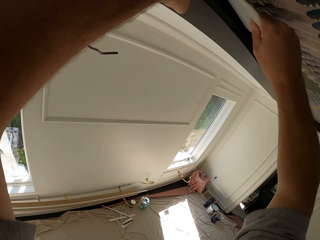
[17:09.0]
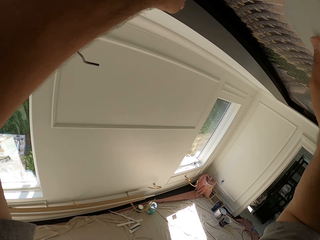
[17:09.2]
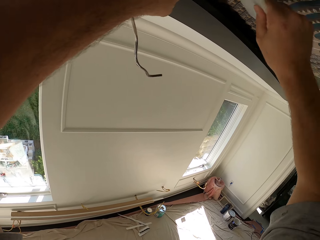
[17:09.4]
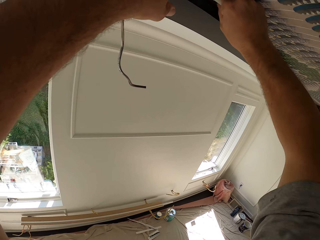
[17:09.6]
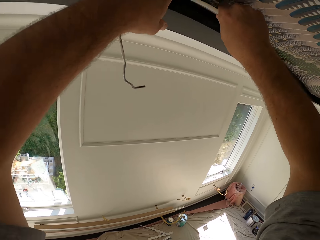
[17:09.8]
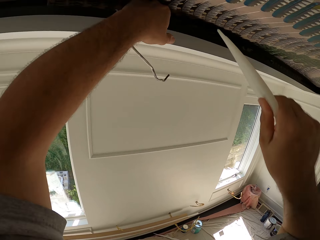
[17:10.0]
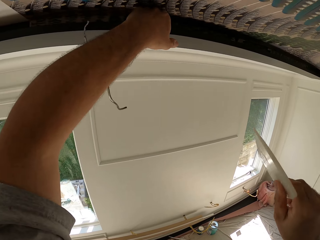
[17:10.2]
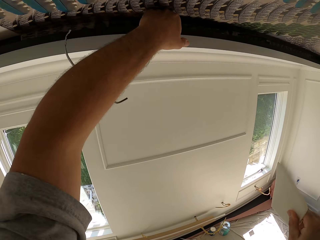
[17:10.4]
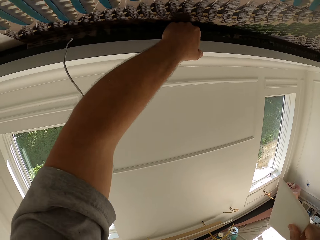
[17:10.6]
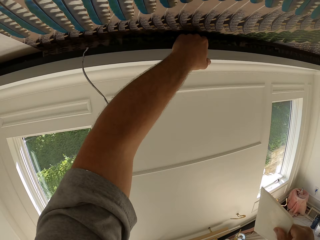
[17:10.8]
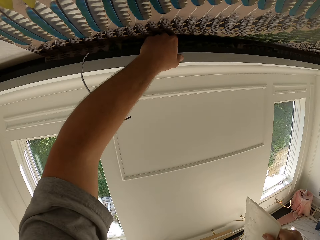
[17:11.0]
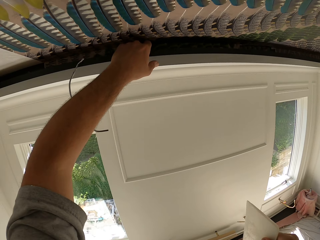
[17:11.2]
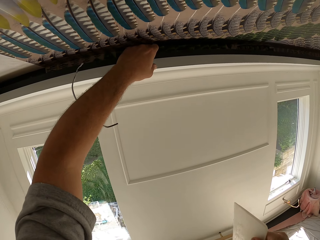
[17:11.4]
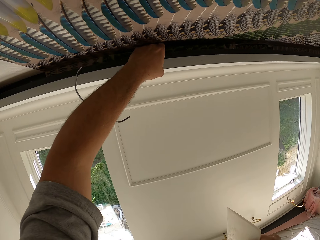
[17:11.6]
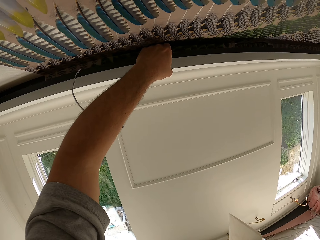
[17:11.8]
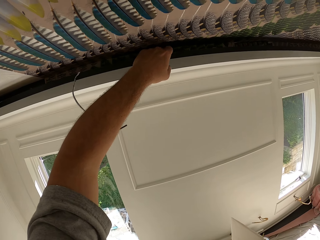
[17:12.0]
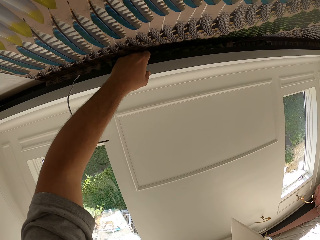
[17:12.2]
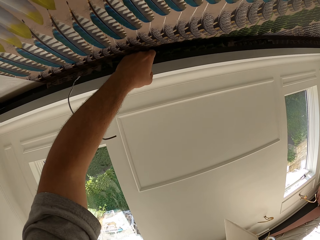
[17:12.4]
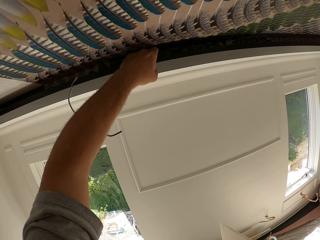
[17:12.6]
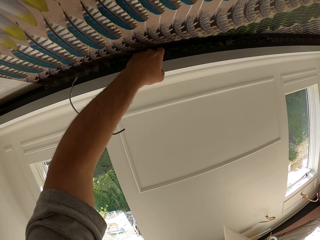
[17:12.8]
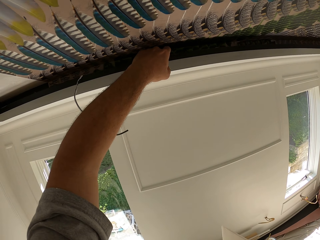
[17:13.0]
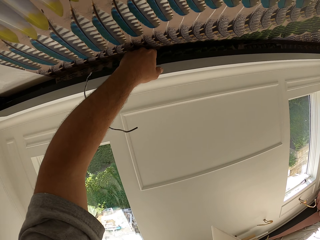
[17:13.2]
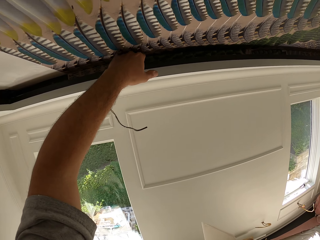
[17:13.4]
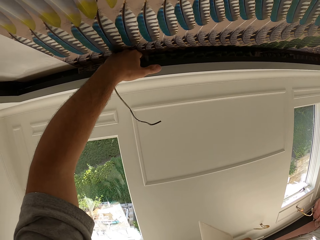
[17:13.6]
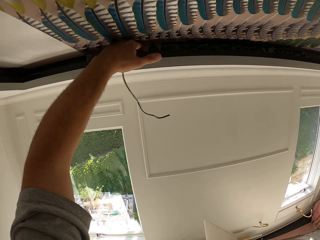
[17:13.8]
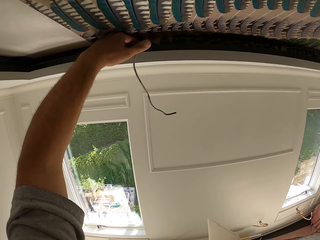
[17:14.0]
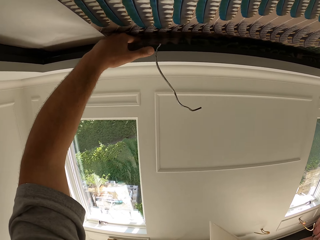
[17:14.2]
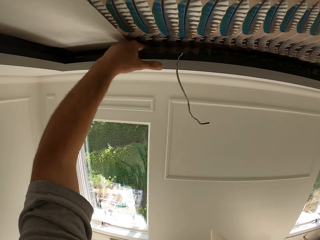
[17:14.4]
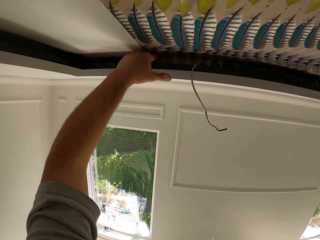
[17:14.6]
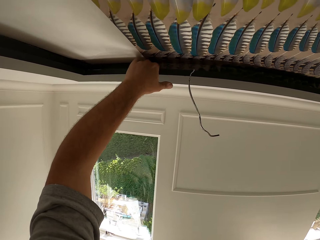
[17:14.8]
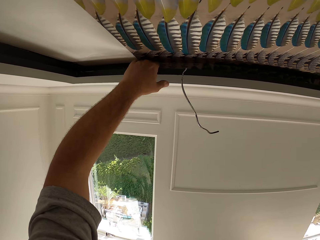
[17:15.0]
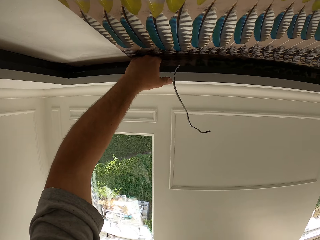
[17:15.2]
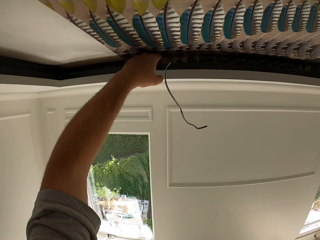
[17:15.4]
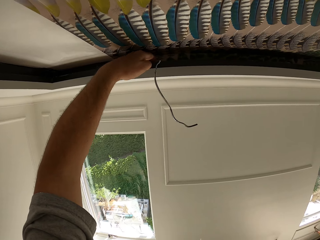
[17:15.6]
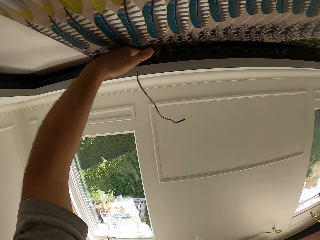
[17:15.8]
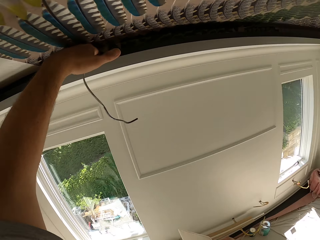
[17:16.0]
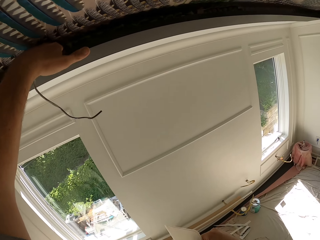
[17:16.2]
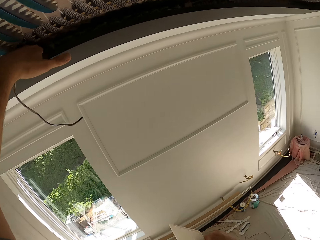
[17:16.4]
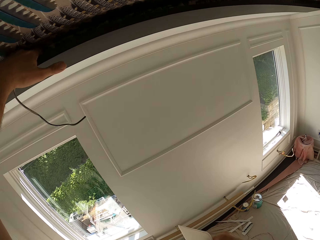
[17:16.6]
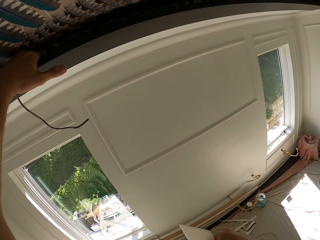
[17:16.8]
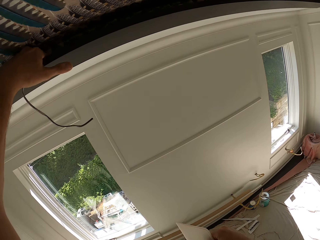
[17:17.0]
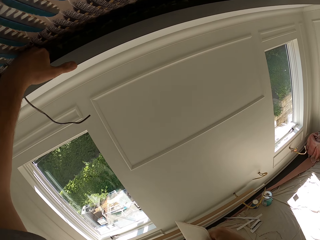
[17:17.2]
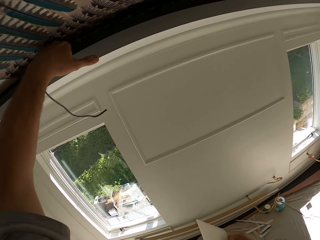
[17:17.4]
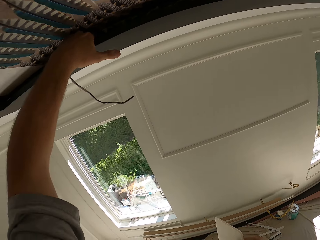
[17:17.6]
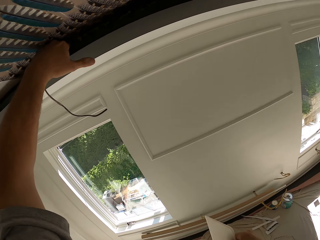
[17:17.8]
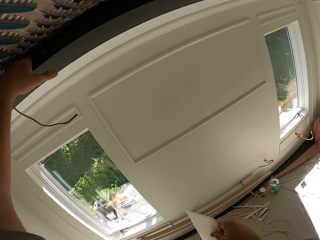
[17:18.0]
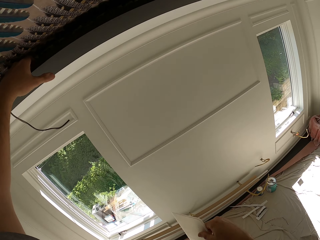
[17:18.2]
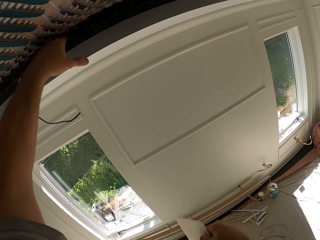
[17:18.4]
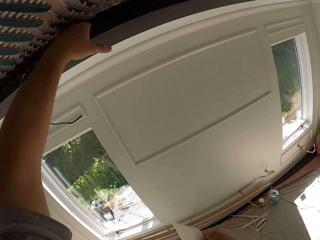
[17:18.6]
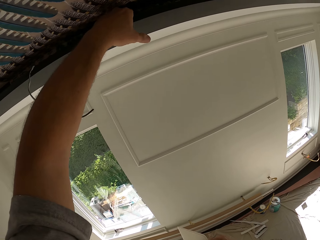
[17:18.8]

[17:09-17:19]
The camera wearer feels the wallpaper with his left hand. He fixes the ceiling with his left hand.

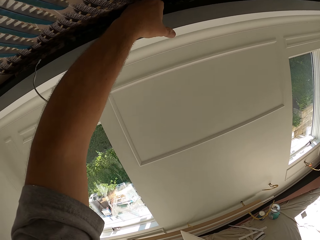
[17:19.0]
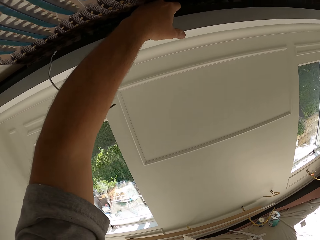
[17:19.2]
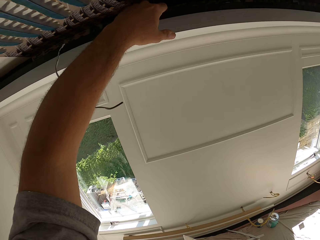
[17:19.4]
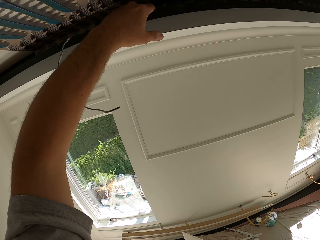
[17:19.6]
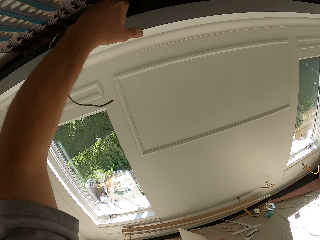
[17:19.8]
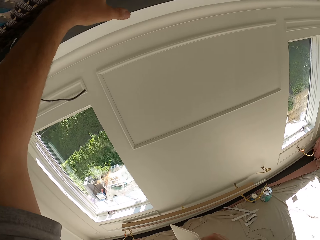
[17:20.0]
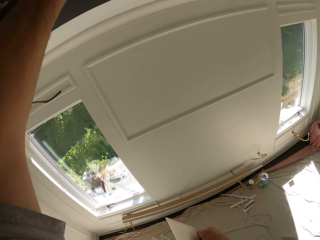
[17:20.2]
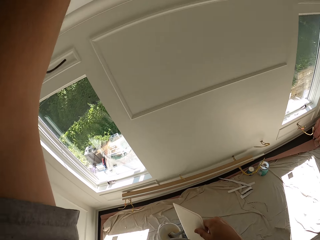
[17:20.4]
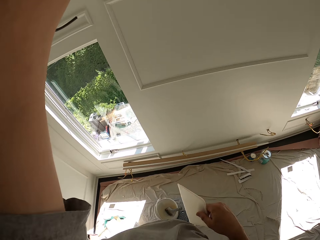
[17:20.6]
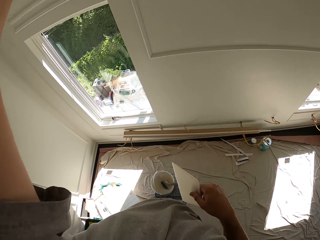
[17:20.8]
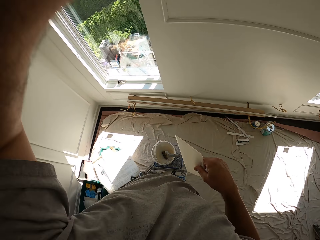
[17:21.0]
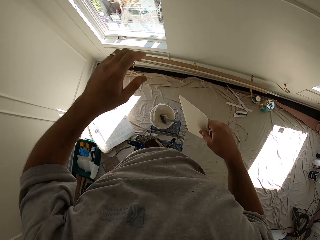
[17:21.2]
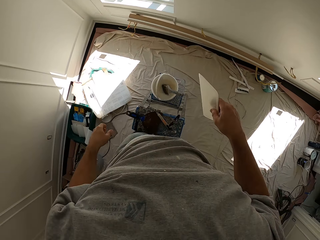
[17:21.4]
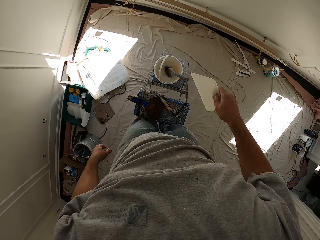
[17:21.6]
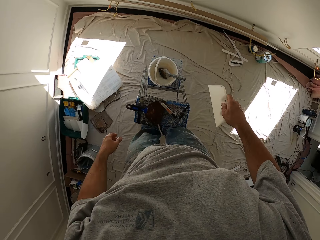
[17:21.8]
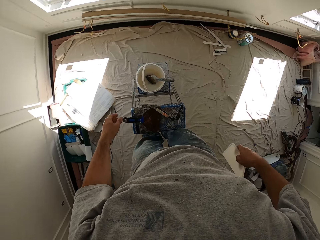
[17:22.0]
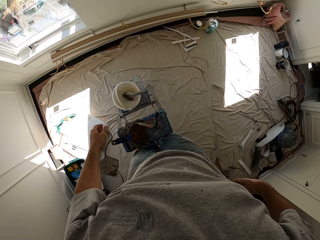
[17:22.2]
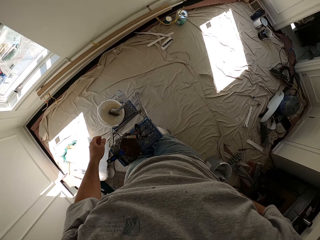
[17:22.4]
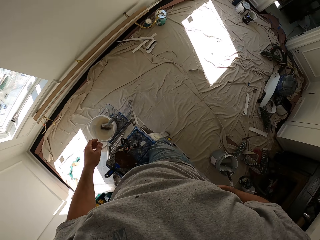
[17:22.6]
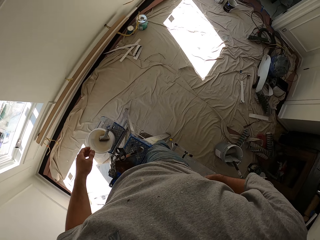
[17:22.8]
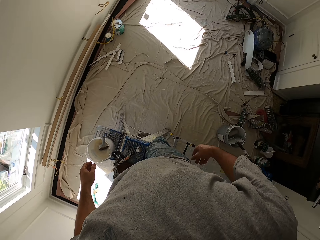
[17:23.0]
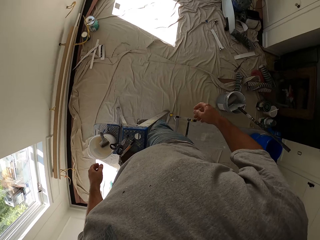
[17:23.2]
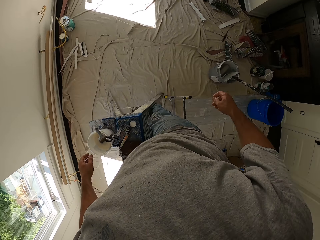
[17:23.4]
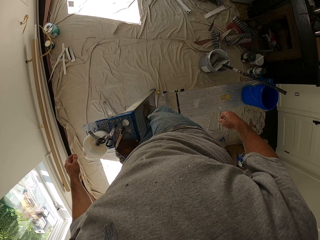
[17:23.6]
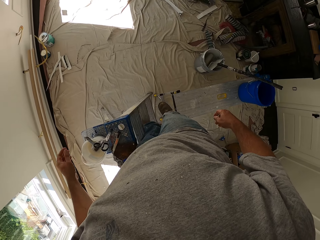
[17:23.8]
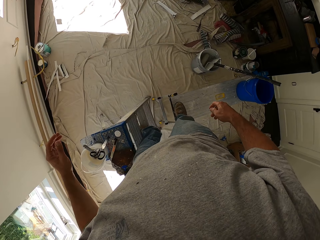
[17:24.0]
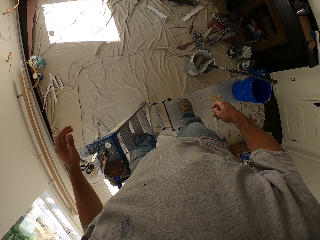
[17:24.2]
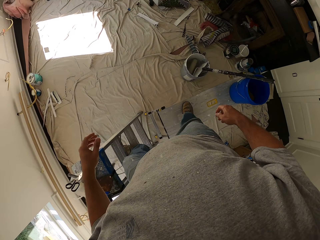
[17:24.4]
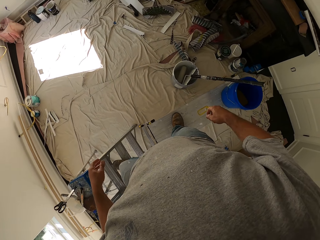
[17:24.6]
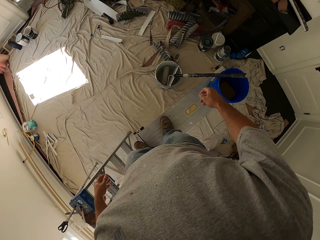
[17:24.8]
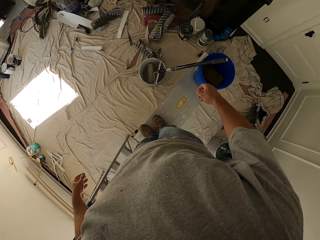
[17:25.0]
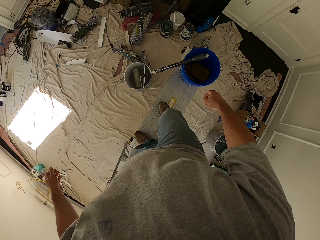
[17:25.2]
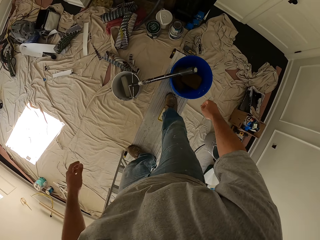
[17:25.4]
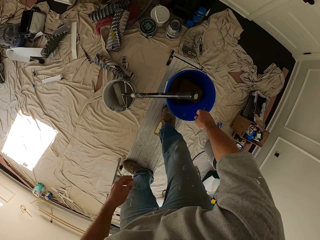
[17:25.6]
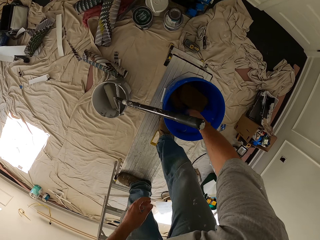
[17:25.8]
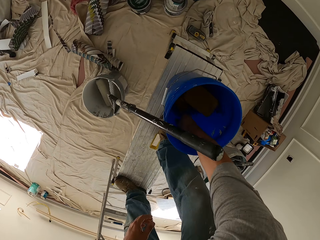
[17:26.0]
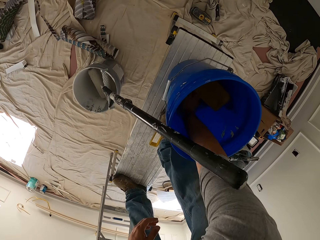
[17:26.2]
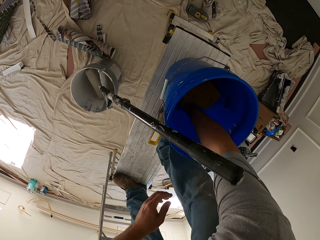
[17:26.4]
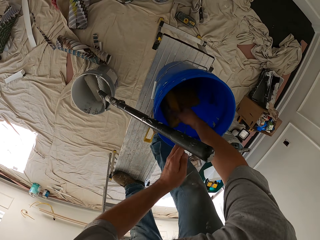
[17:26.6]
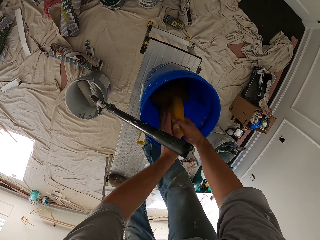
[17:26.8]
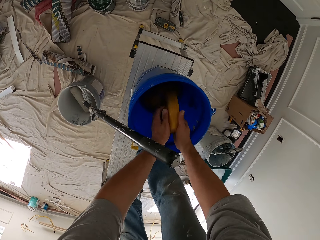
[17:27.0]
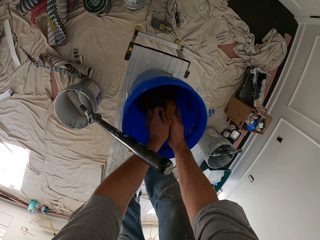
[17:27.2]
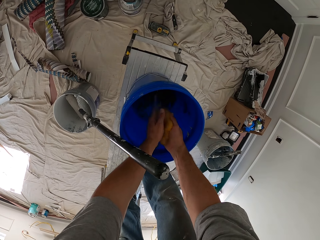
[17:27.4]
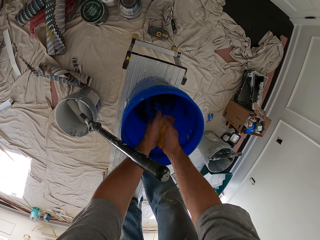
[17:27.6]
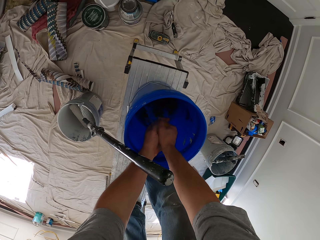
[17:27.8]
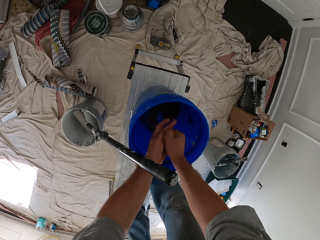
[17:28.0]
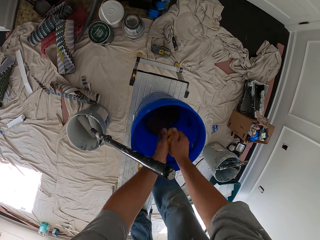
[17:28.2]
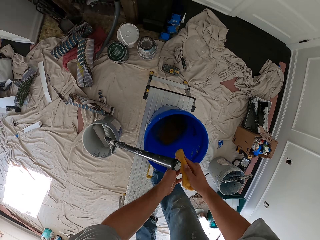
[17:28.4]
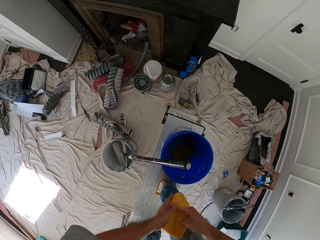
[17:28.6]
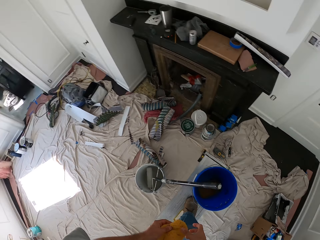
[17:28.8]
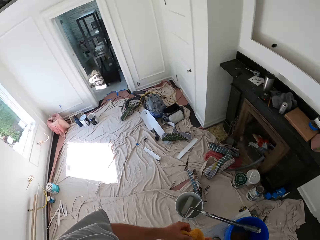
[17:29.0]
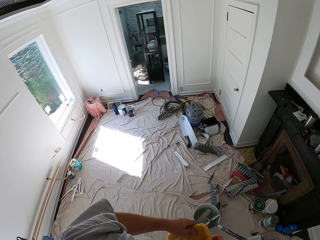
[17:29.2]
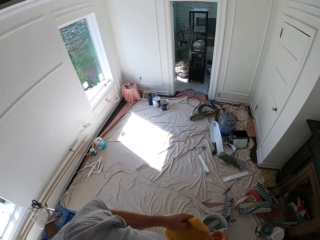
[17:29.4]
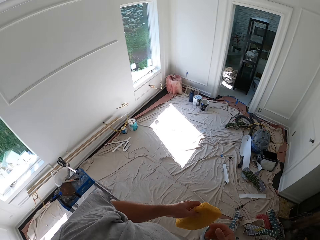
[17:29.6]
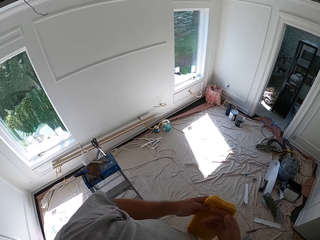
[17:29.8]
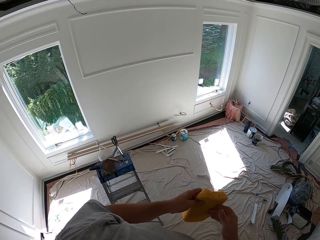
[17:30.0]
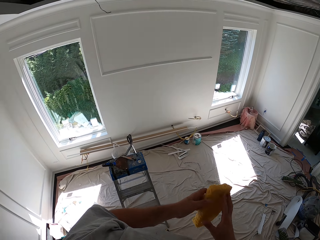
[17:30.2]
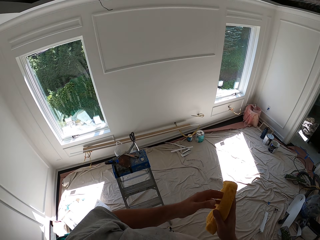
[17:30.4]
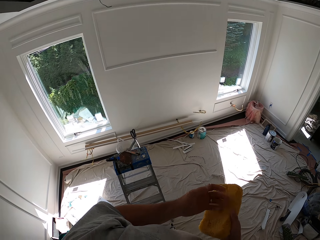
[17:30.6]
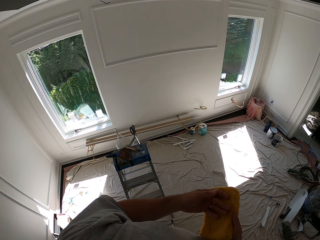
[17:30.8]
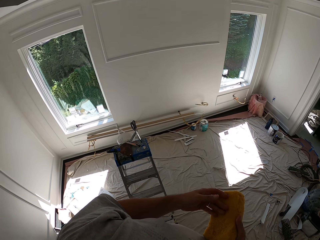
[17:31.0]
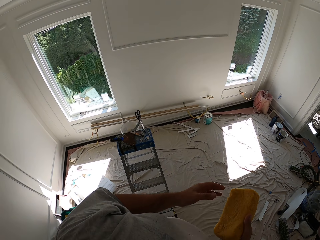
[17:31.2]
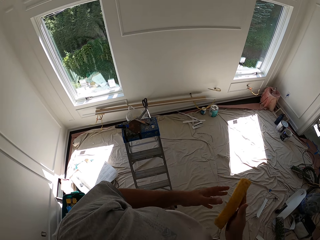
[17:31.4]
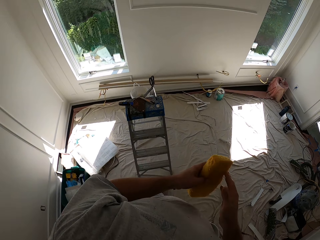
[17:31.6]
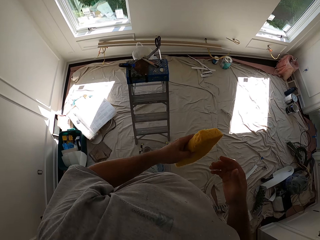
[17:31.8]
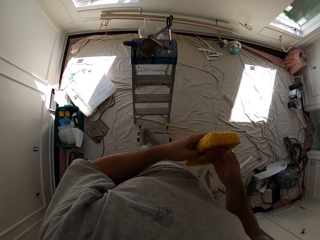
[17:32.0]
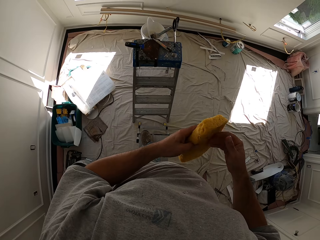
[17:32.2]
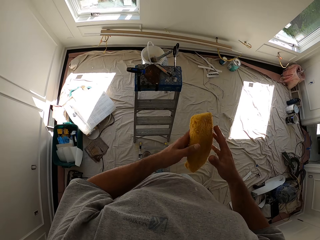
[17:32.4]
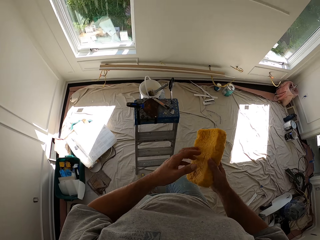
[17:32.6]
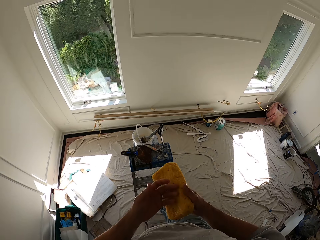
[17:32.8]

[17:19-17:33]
The camera wearer stops to fix the ceiling. He puts the wallpaper smoother in his pocket. He bends to a pail. He picks up a foam or sponge in a bucket. He squeezes the sponge in the pail. He turns around on the bench. He dries his hands on the sponge.
